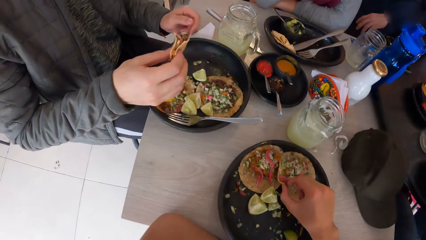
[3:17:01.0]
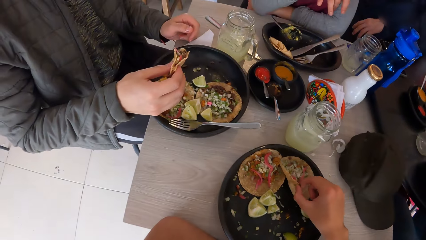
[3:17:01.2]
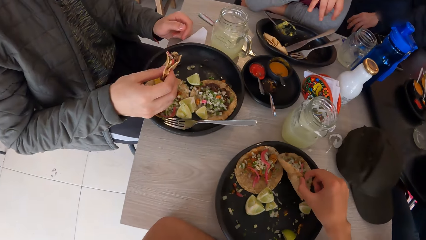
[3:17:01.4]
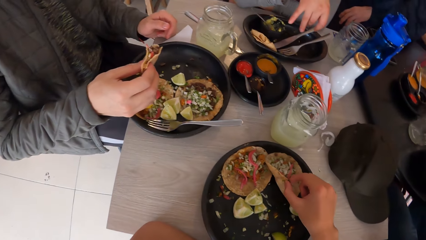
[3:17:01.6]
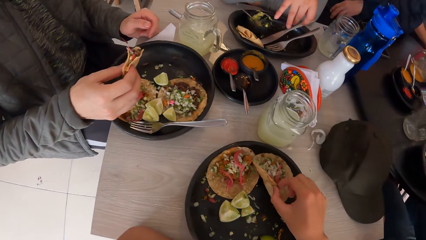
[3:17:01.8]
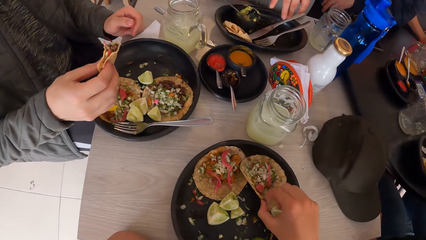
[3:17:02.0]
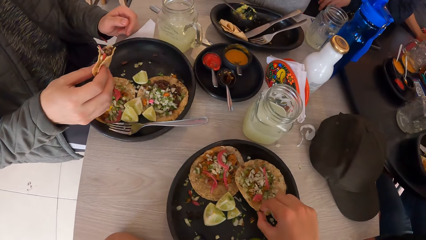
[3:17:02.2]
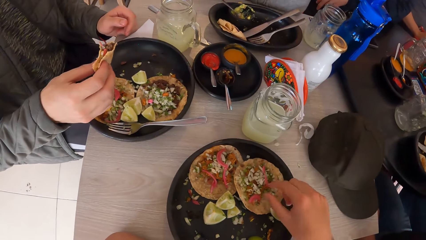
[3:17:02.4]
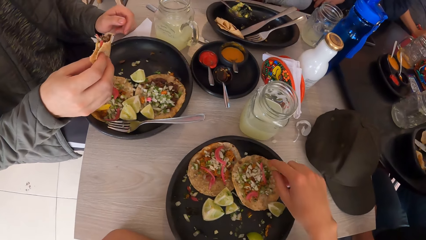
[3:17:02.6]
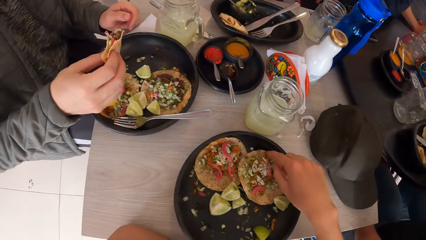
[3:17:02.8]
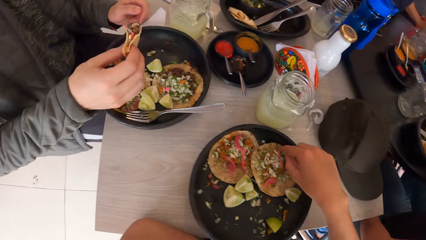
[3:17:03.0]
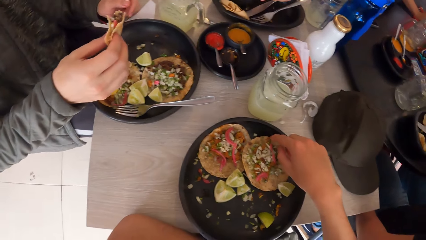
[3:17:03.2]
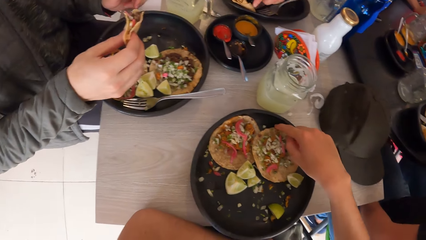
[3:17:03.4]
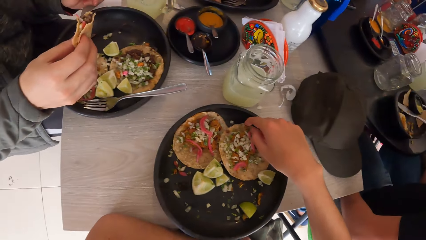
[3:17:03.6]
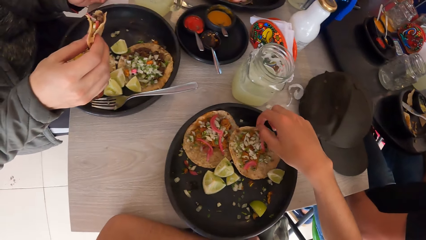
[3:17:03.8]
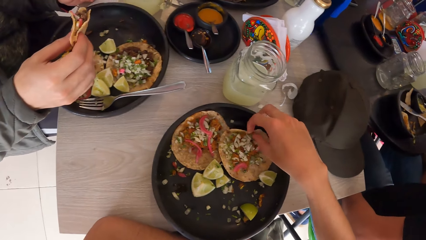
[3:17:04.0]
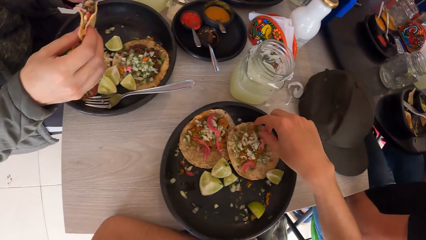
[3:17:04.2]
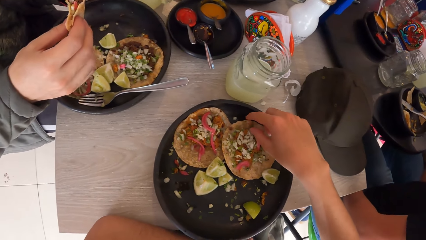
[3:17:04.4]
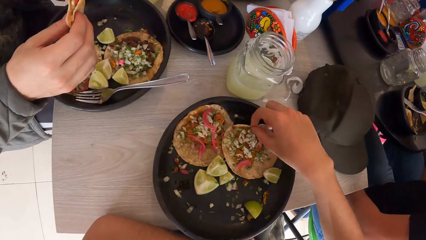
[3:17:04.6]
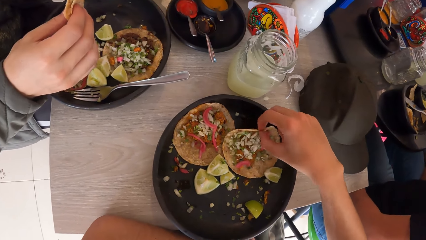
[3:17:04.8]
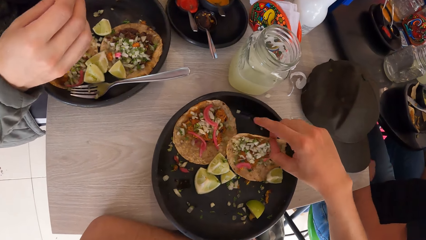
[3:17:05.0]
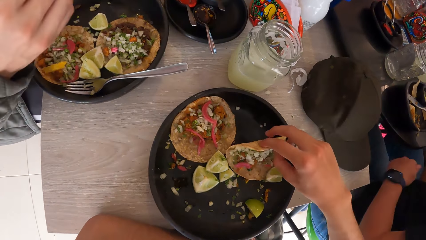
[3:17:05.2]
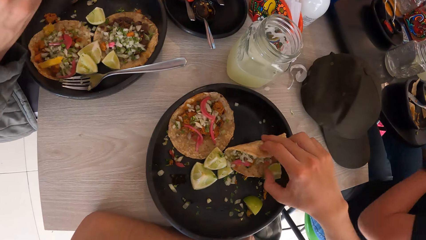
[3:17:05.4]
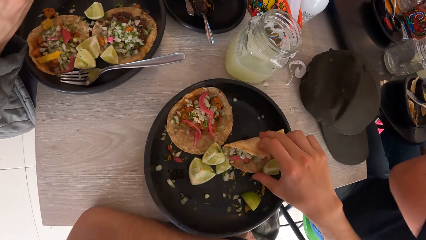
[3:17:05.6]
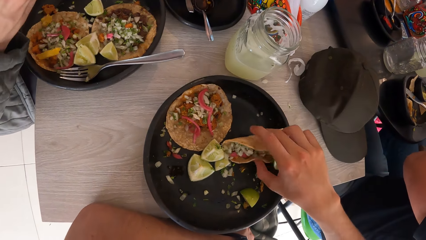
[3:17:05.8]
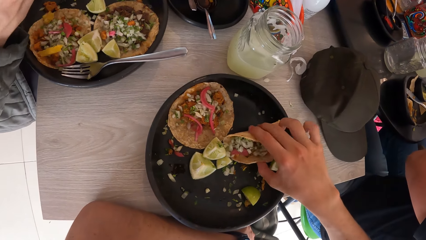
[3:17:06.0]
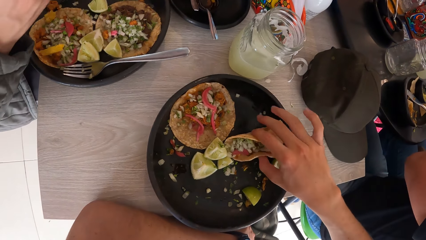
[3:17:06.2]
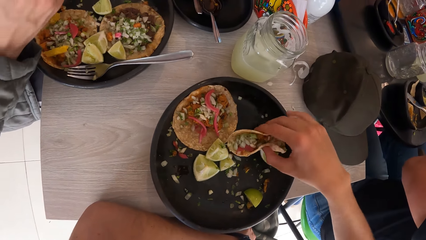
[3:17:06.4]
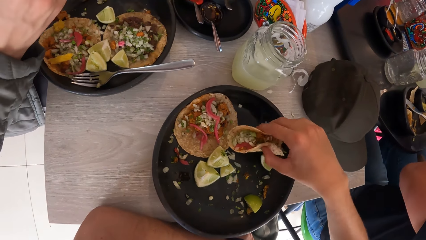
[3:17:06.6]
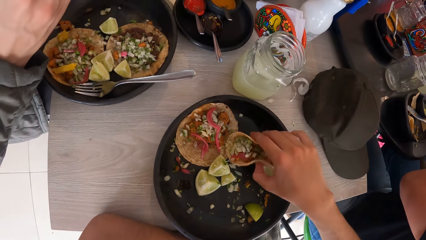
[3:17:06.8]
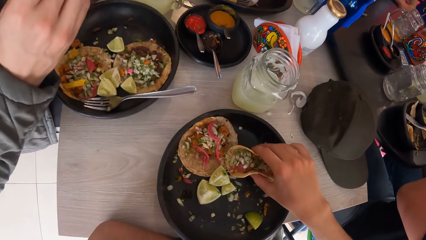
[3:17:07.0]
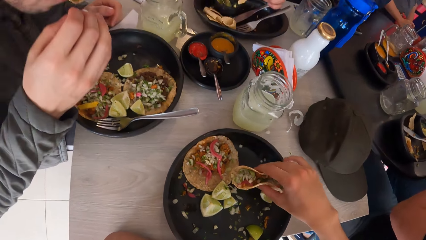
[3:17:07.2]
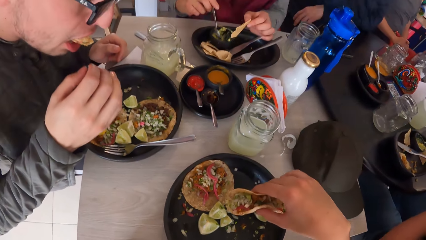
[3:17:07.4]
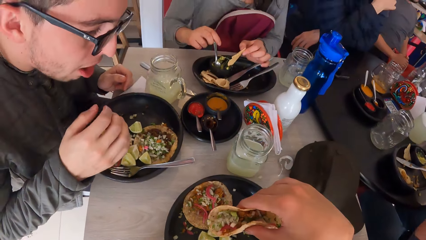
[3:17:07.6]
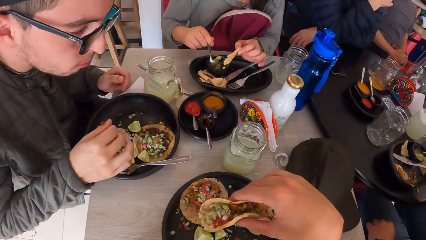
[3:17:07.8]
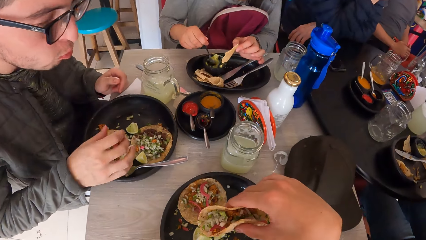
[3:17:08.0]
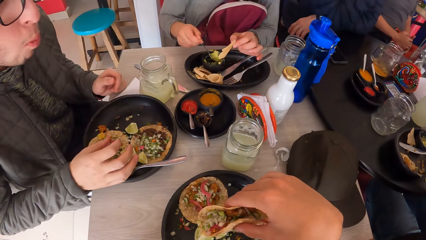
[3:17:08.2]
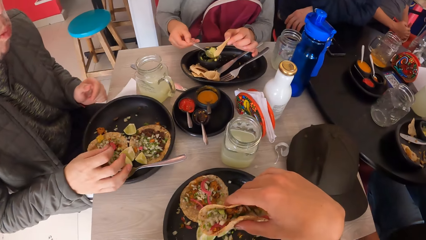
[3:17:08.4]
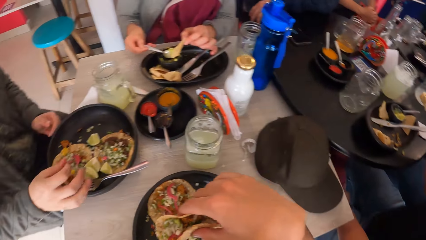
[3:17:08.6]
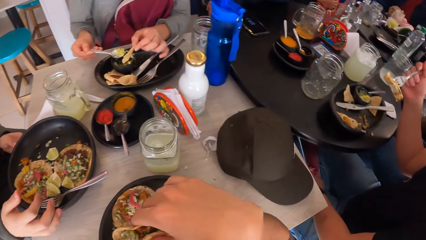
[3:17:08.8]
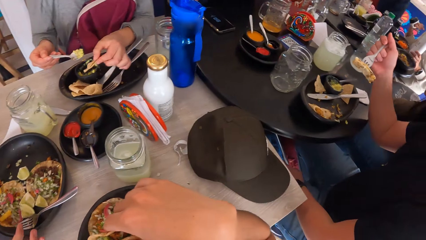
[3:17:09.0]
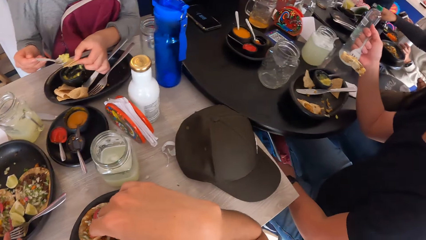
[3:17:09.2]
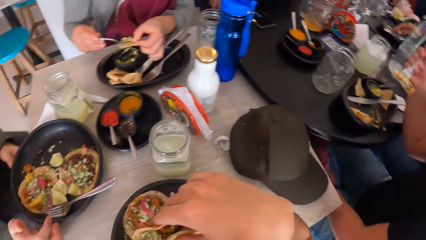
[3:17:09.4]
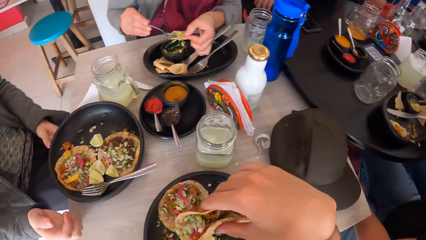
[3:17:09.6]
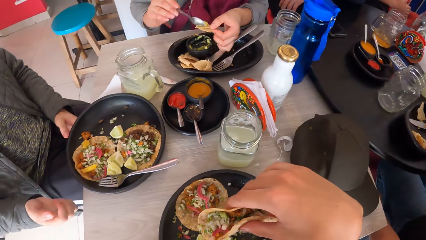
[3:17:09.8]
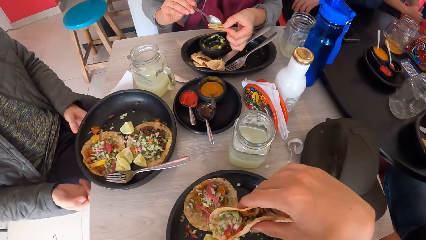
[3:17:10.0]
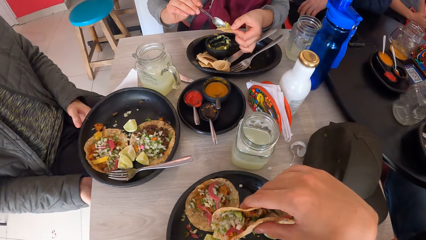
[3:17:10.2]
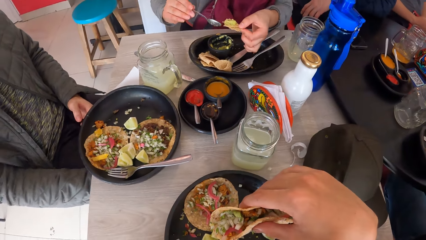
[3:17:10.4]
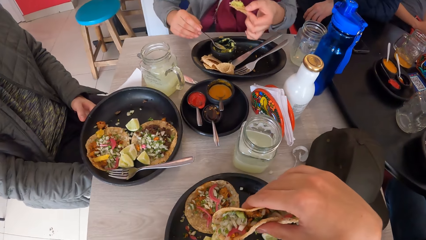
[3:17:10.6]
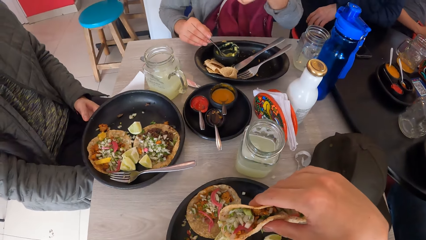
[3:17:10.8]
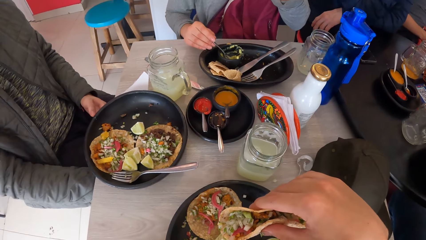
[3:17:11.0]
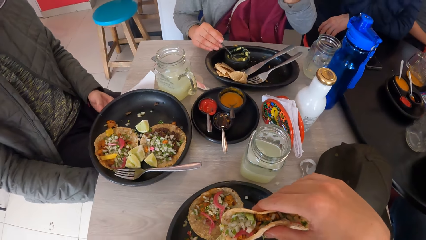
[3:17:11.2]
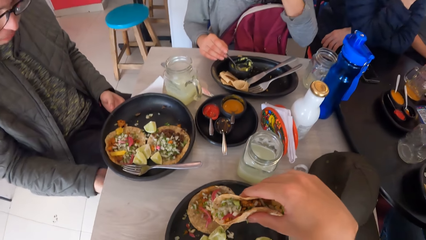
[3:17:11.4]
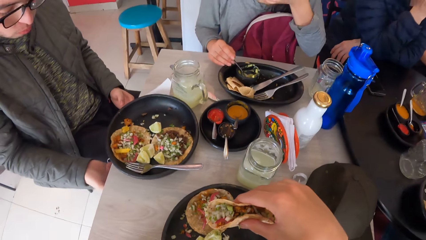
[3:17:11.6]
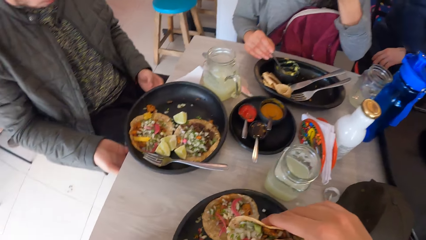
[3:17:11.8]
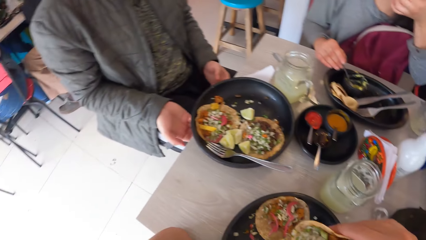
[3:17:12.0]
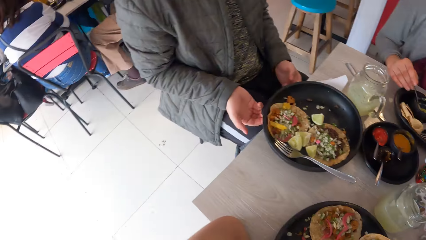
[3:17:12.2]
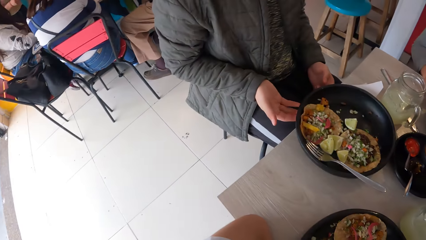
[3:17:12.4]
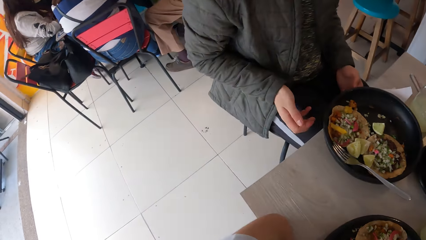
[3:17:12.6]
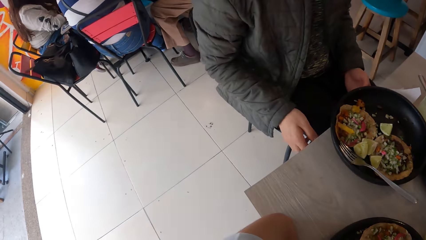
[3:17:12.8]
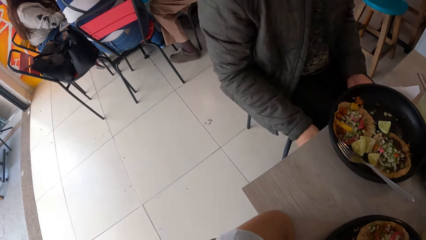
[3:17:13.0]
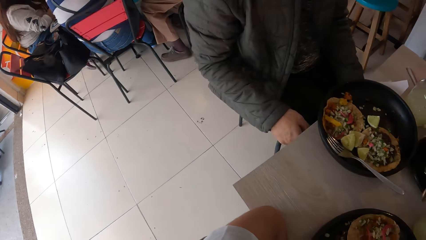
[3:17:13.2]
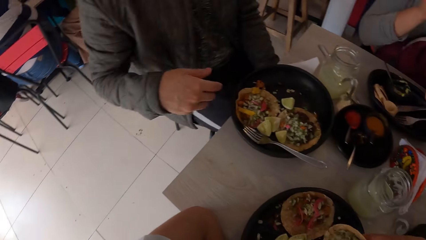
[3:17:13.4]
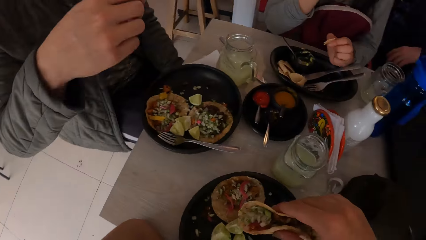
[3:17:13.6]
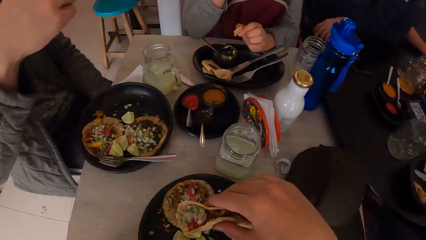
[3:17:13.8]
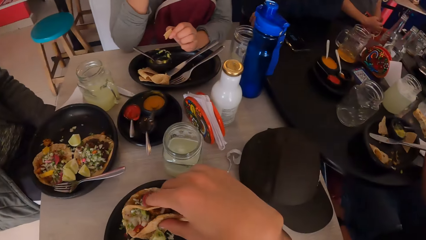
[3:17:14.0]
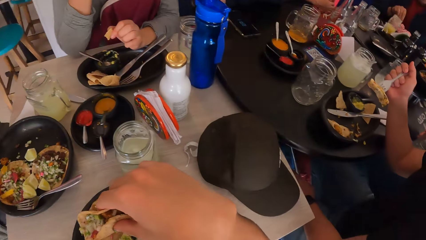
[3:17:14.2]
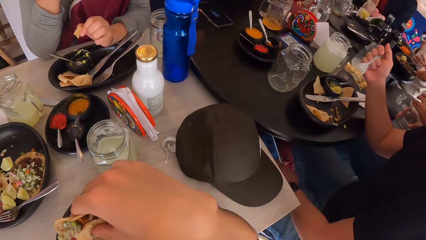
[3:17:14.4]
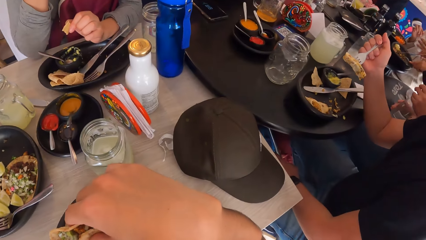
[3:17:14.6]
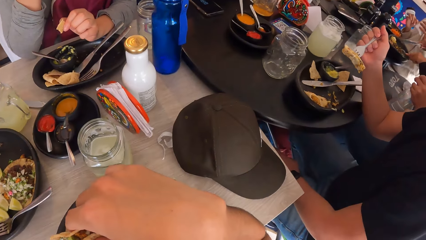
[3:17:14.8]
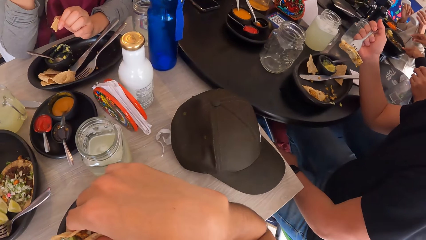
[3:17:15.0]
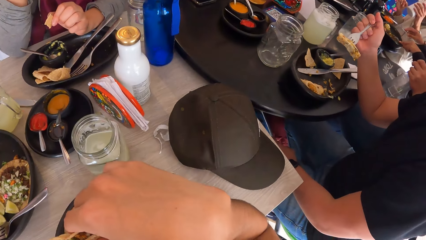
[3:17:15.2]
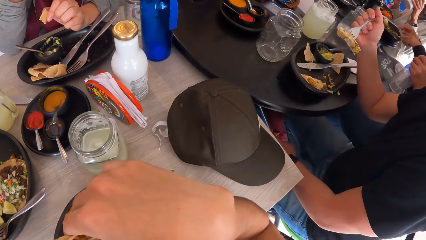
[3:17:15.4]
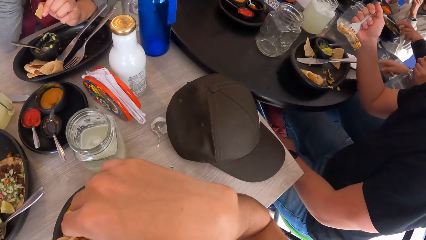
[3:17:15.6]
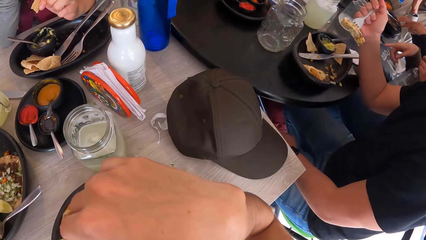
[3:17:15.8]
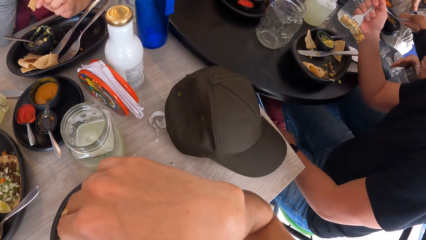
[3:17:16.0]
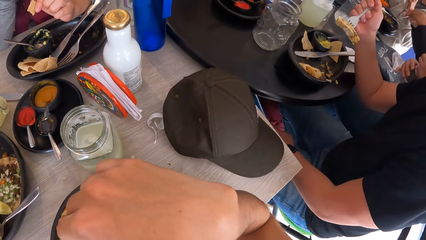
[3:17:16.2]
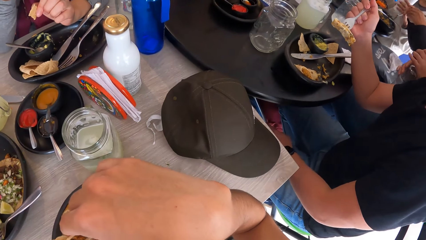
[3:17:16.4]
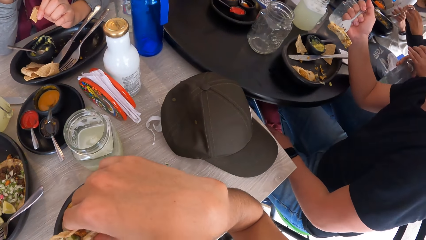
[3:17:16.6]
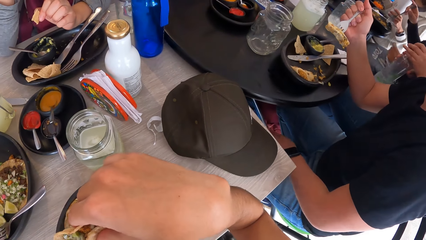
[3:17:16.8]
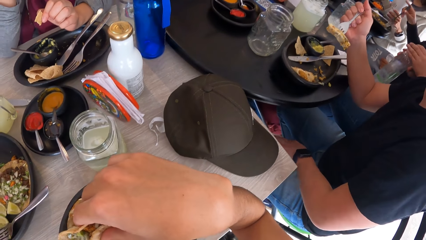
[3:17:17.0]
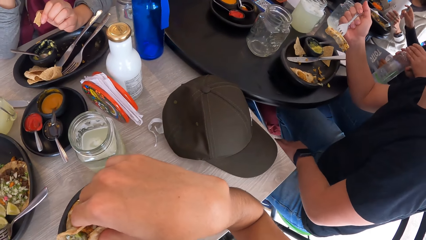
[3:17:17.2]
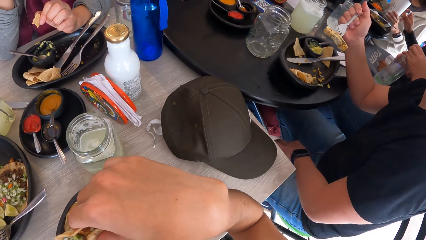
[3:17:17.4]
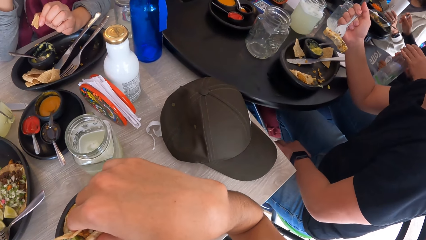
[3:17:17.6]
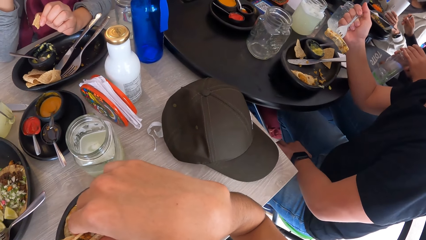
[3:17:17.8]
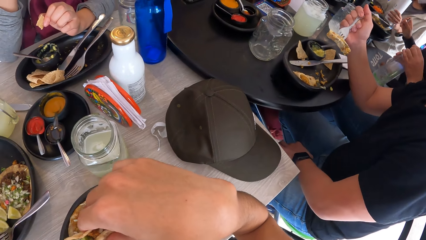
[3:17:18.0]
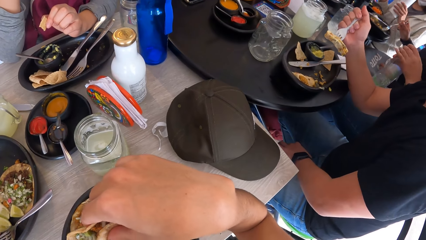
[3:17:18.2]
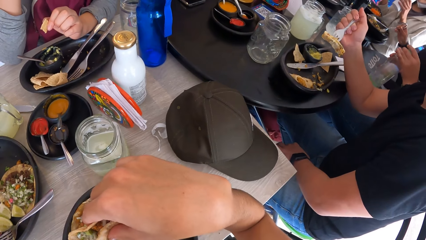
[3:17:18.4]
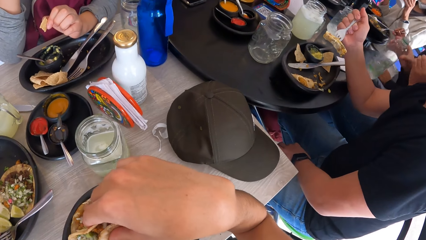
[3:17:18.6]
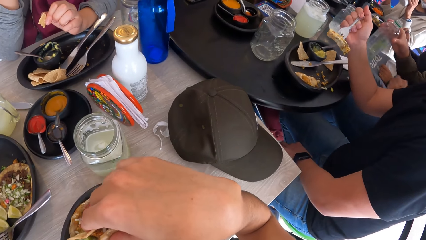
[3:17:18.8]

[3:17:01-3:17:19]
The camera wearer folds the taco with his right hand. He picks up the taco from the plate with his right hand. A man puts a taco into his mouth with his right hand. A woman scoops sauce from the bowl with the spoon in her right hand. The woman puts the sauce on the chip in her left hand with the spoon in her right hand. The camera wearer looks around. The man puts his hand under the table and lifts his right hand. The camera wearer turns to face his right side.
